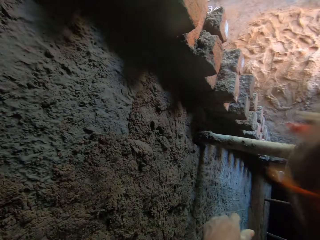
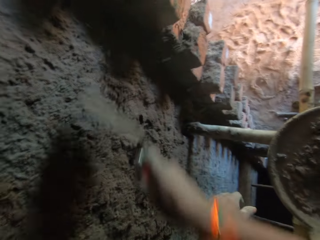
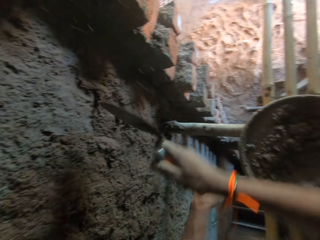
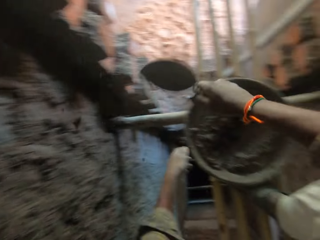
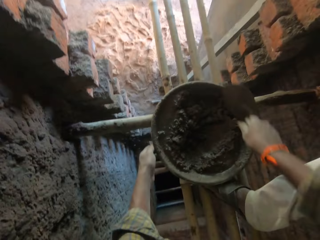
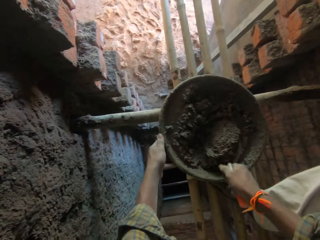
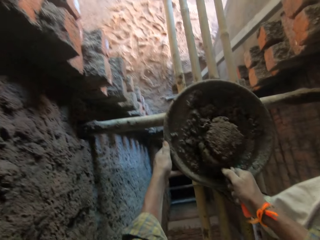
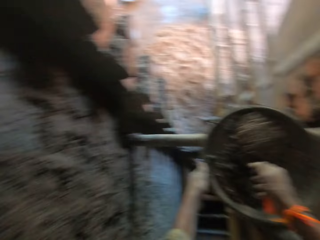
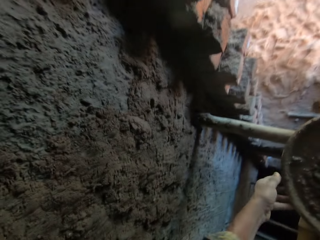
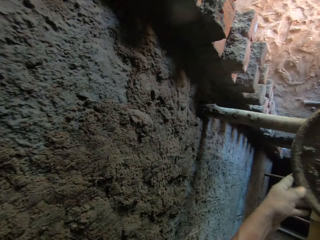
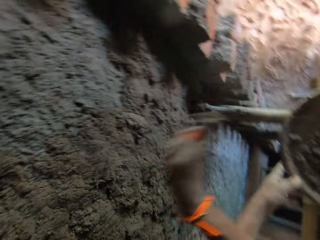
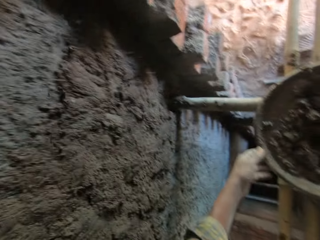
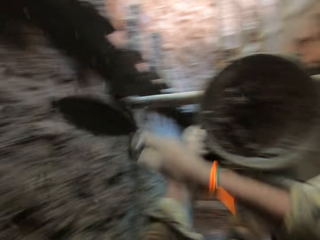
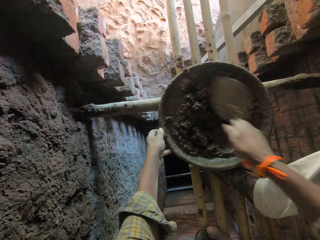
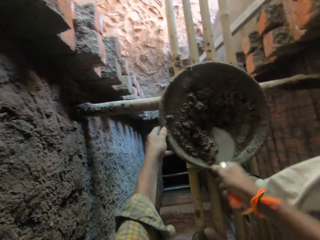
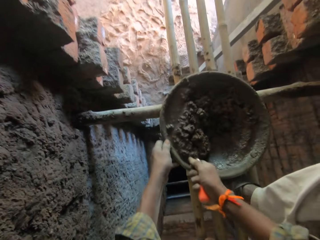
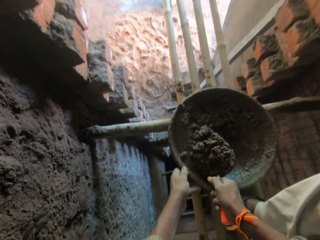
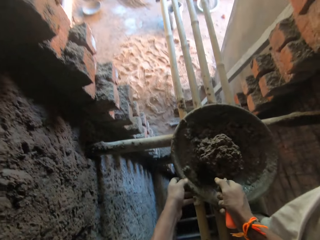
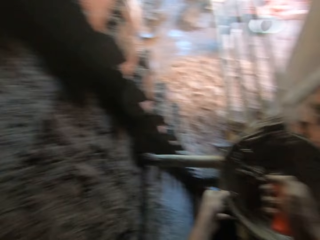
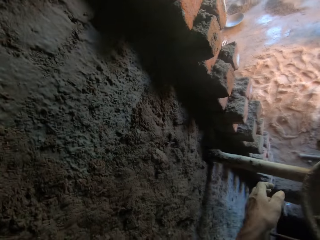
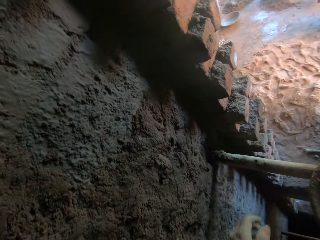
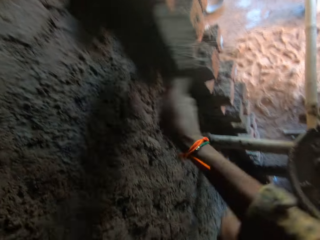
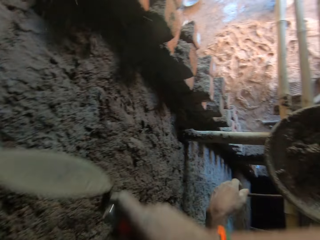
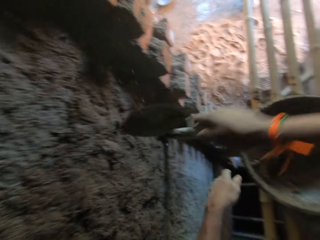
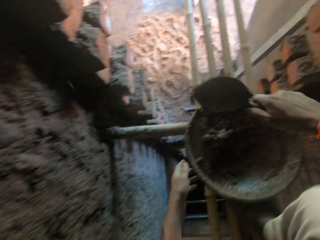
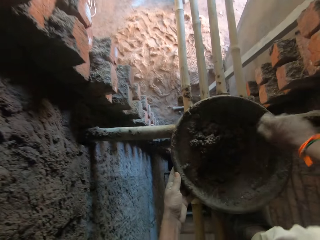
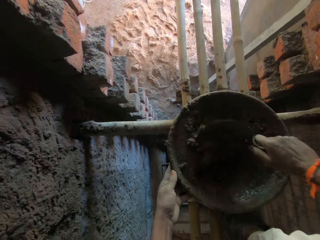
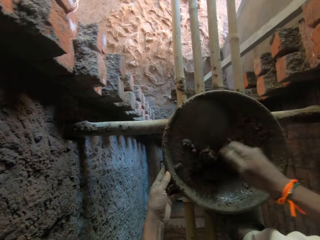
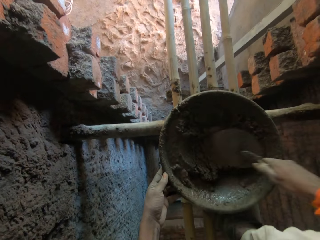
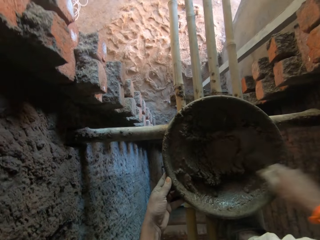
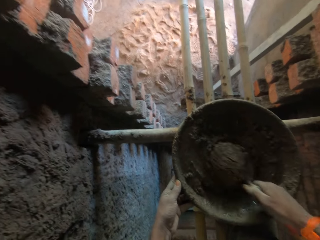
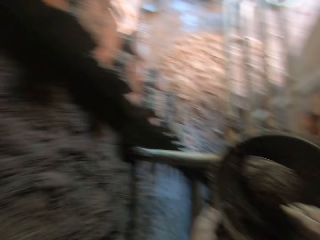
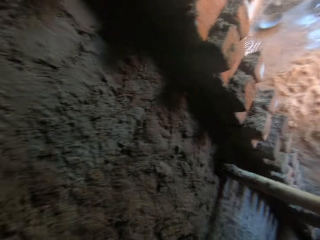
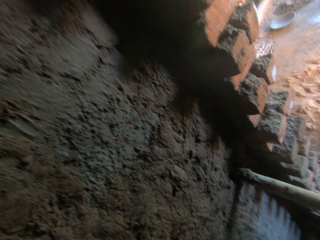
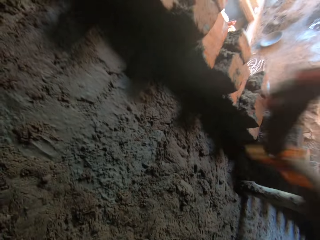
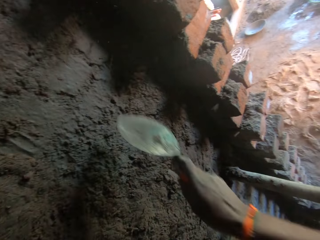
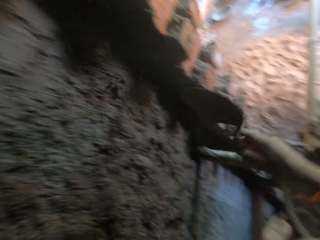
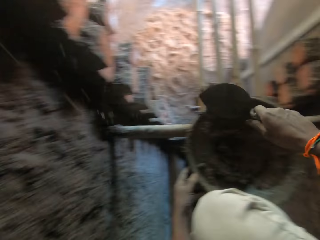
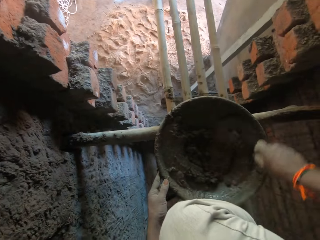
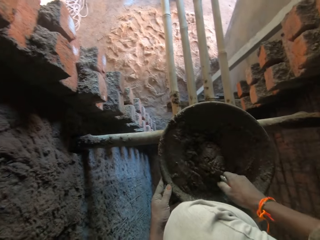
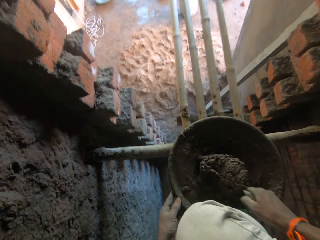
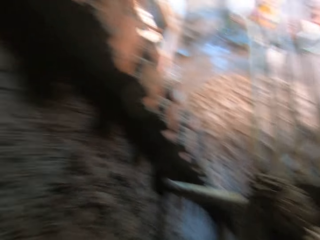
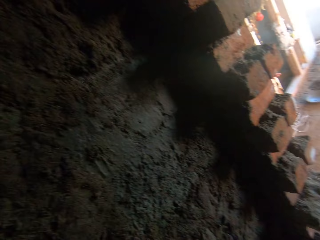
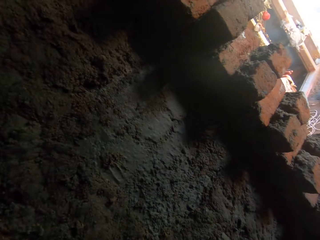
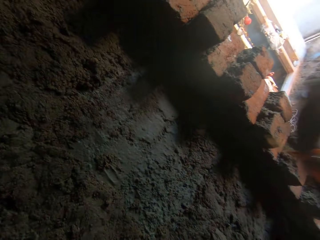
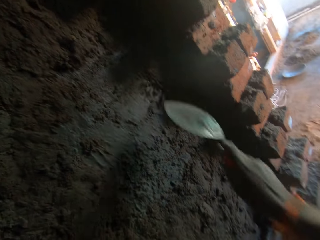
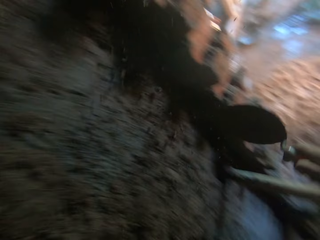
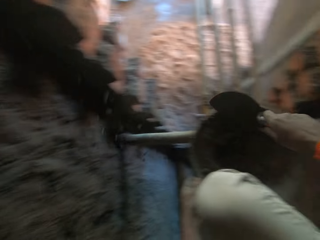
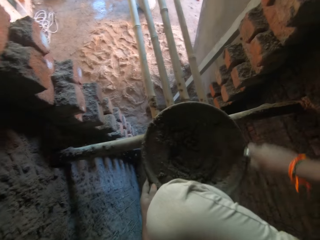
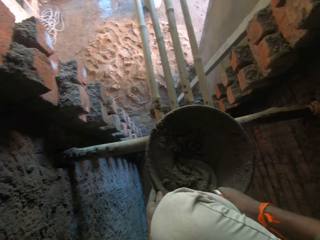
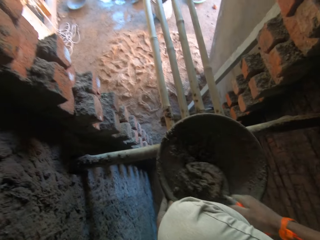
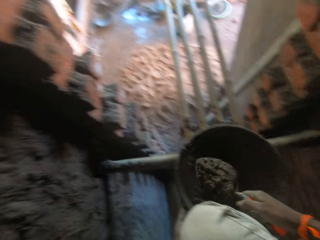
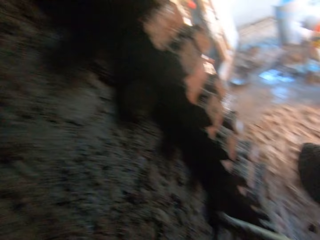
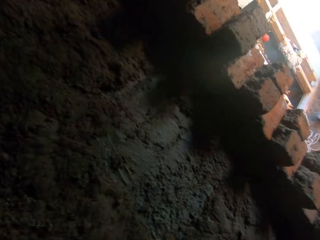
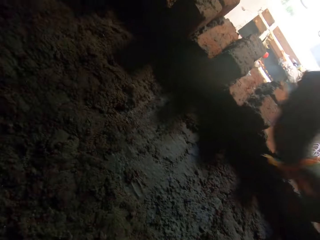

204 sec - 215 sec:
The camera wearer plasters the mortar on the wall with the hand trowel in his right hand. He takes mortar from the head pan with the hand trowel in his right hand. He plasters the mortar on the wall with the hand trowel in his right hand. He takes mortar from the head pan with the hand trowel in his right hand. He plasters the mortar on the wall with the hand trowel in his right hand. He mixes the mortar in the head pan with the hand trowel in his right hand. He takes mortar from the head pan with the hand trowel in his right hand. He plasters the mortar on the wall with the hand trowel in his right hand. He takes mortar from the head pan with the hand trowel in his right hand. He plasters the mortar on the wall with the hand trowel in his right hand. He takes mortar from the head pan with the hand trowel in his right hand.

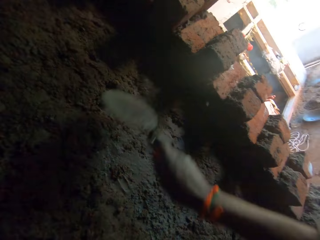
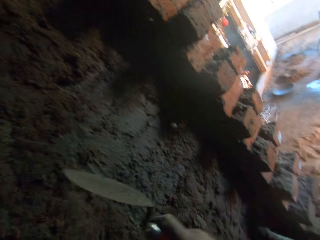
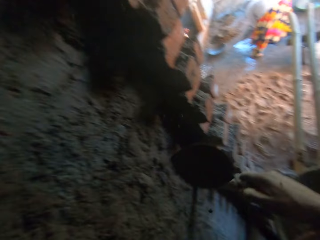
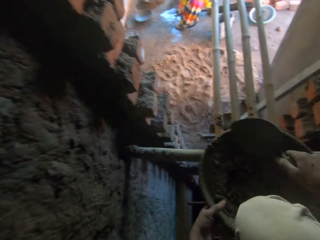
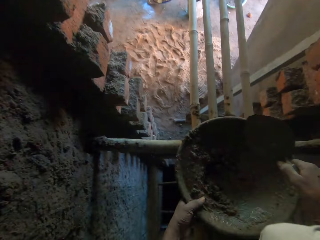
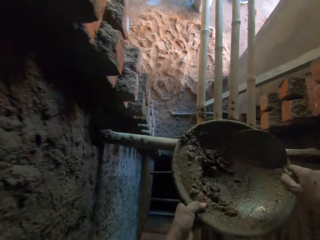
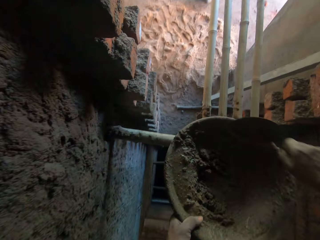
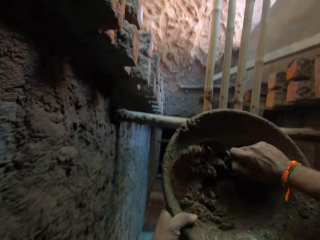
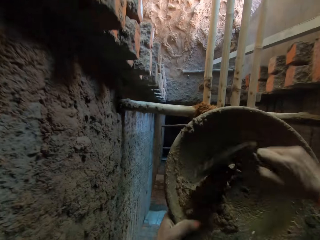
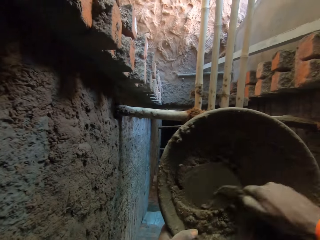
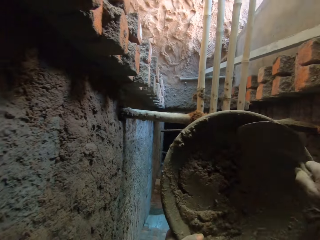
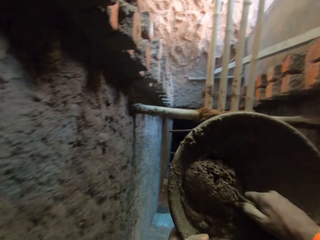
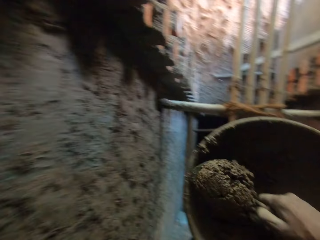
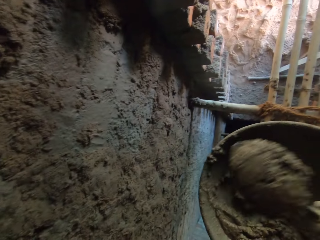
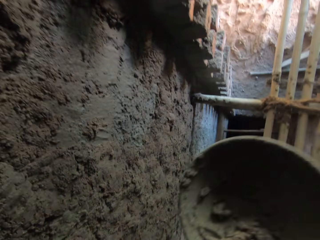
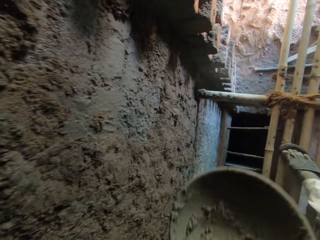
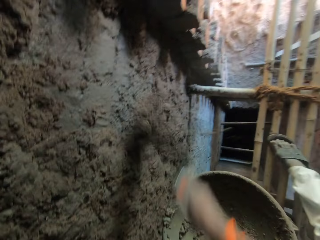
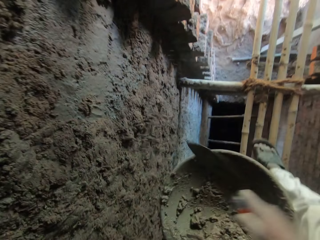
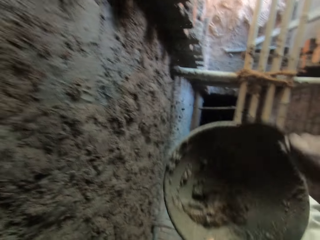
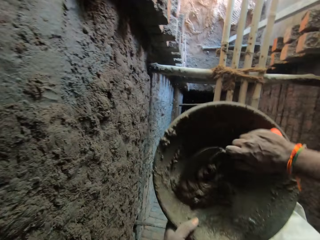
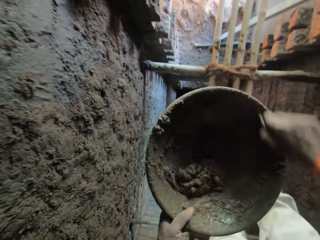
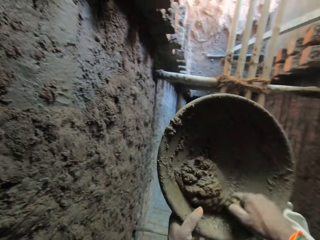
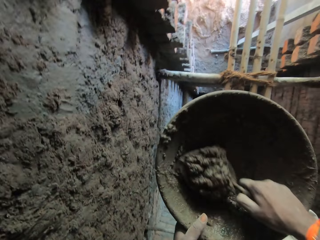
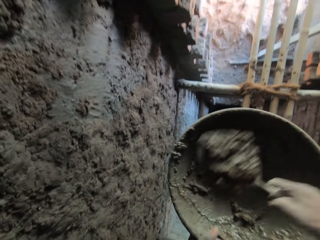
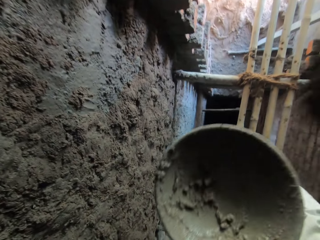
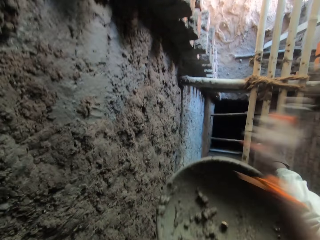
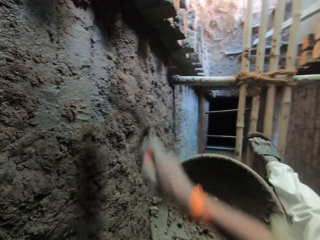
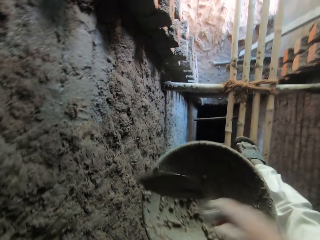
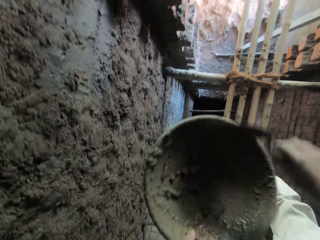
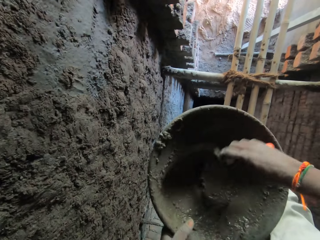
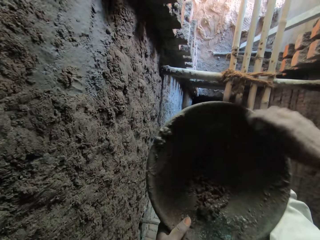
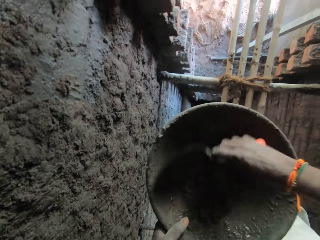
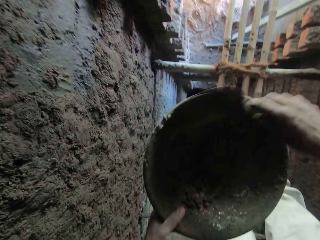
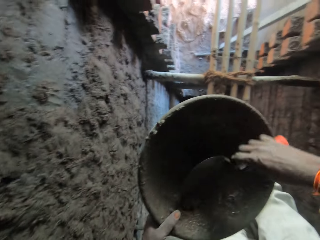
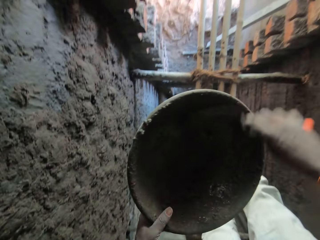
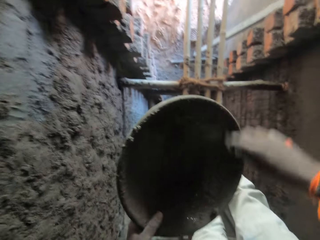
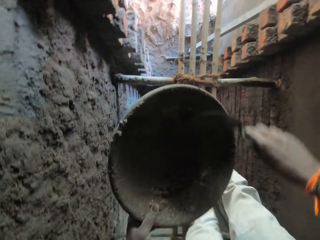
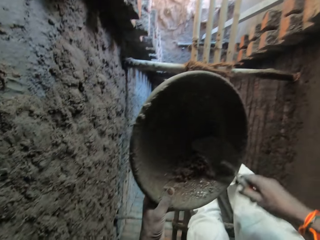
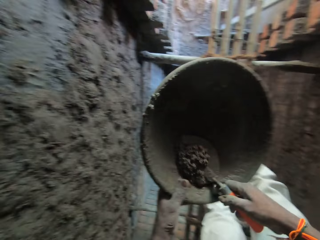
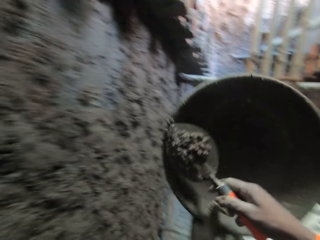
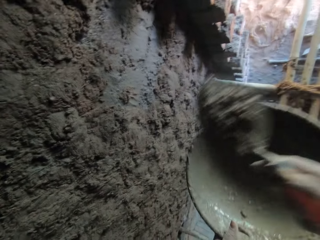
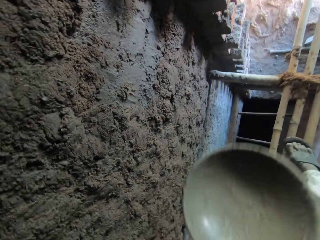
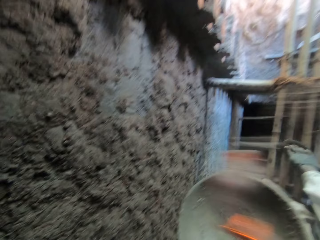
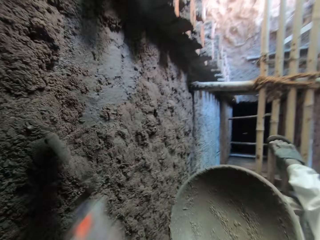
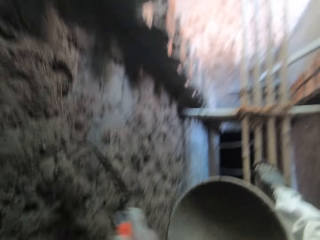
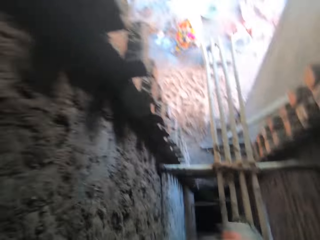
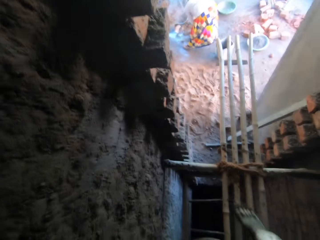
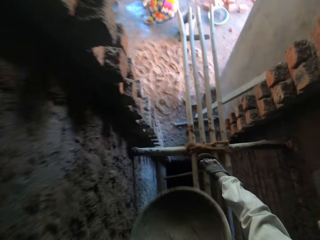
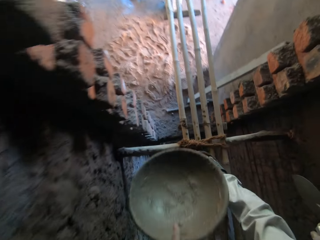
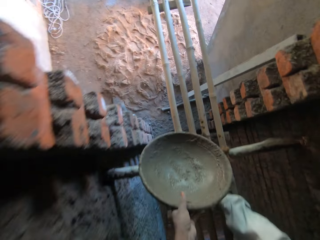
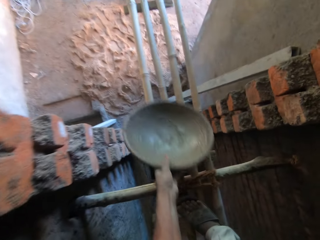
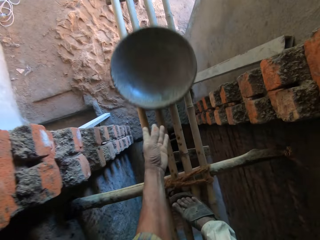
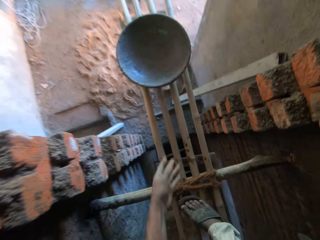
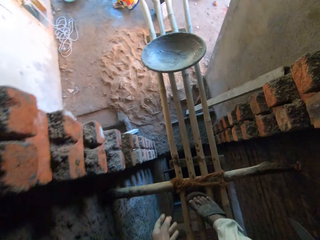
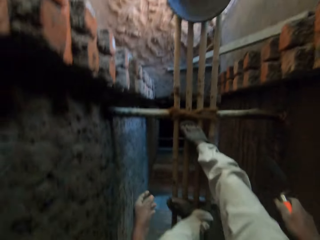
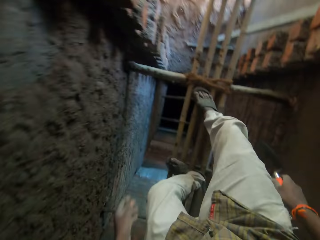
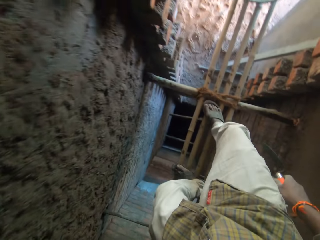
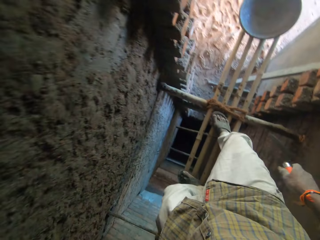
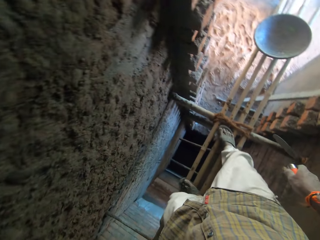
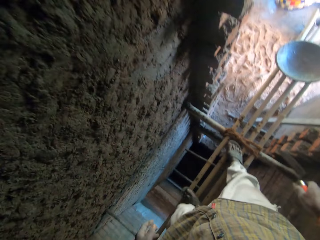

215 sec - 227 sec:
The camera wearer plasters the mortar on the wall with the hand trowel in his right hand. He carries the head pan from the scaffold with his left hand. He mixes the mortar in the head pan with the hand trowel in his right hand. He takes mortar from the head pan with the hand trowel in his right hand. He plasters the mortar on the wall with the hand trowel in his right hand. He takes mortar from the head pan with the hand trowel in his right hand. He plasters the mortar on the wall with the hand trowel in his right hand. He takes mortar from the head pan with the hand trowel in his right hand. He plasters the mortar on the wall with the hand trowel in his right hand. He drops the head pan on the scaffold with his left hand.
